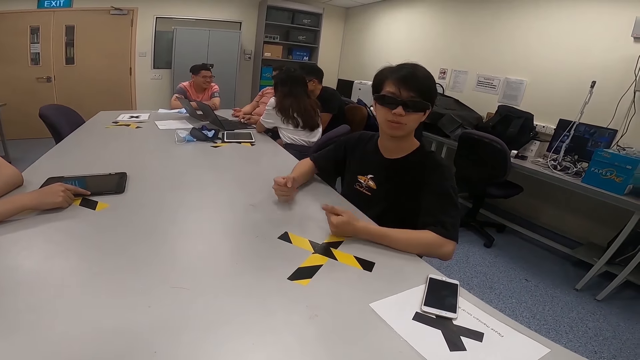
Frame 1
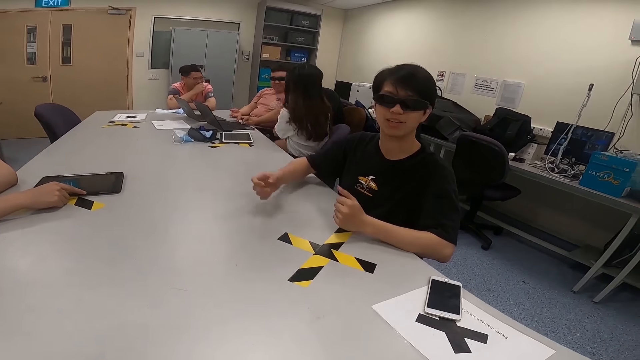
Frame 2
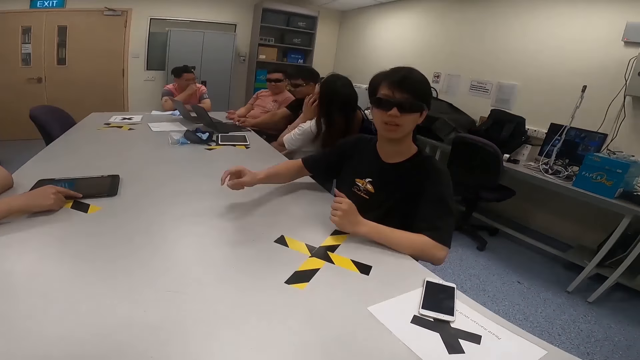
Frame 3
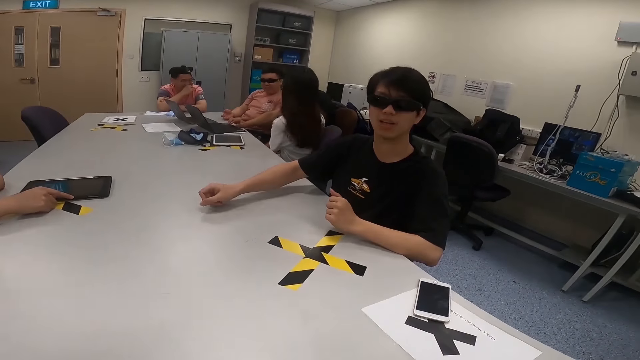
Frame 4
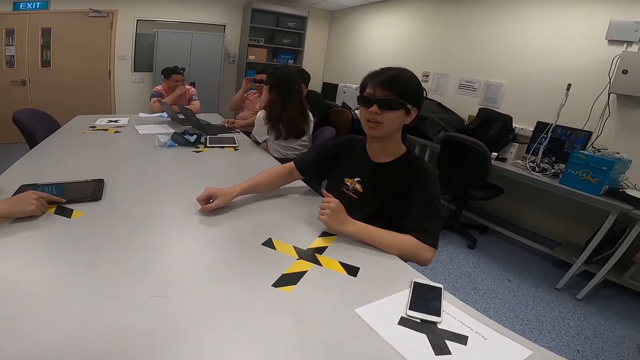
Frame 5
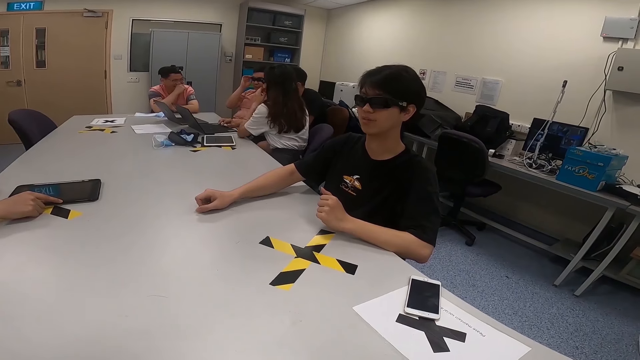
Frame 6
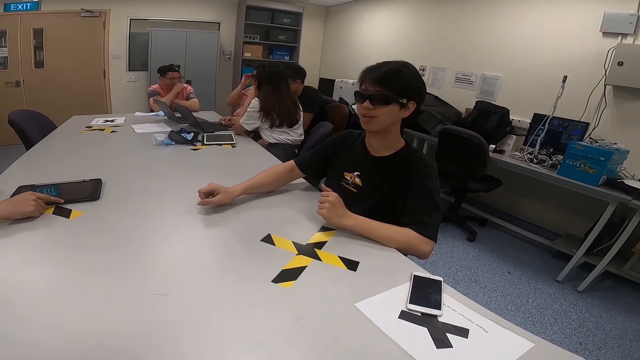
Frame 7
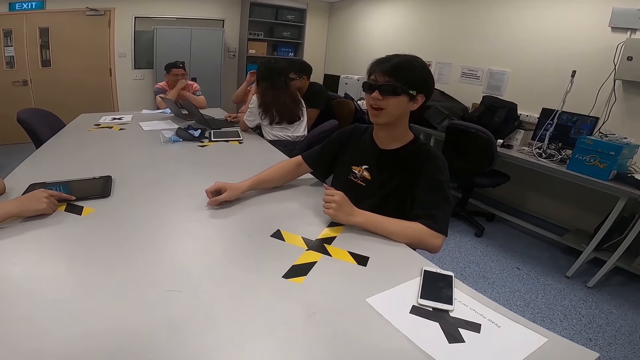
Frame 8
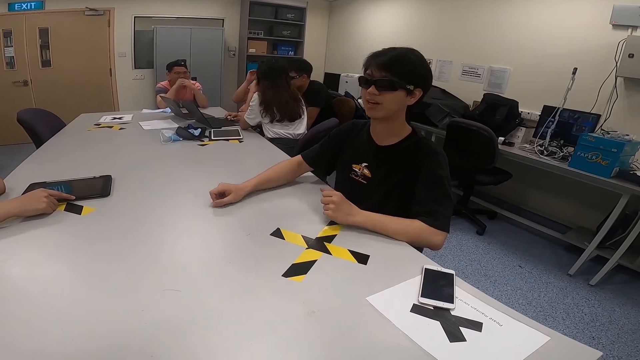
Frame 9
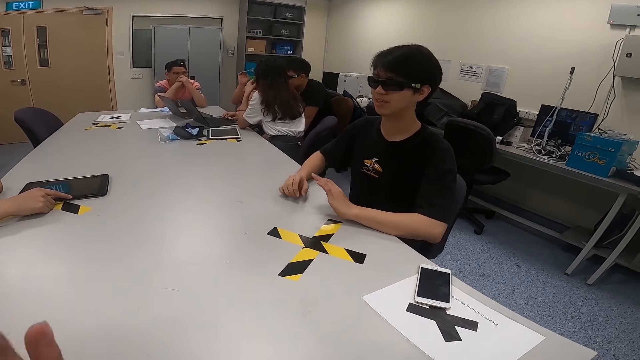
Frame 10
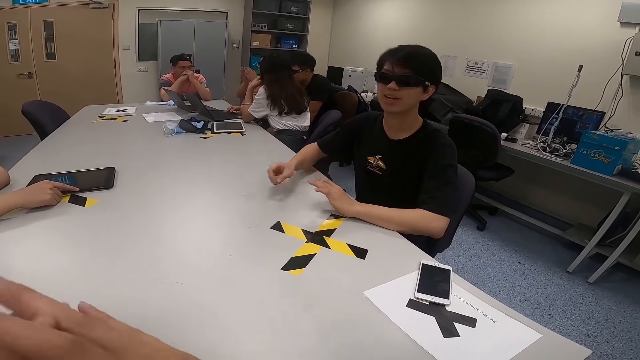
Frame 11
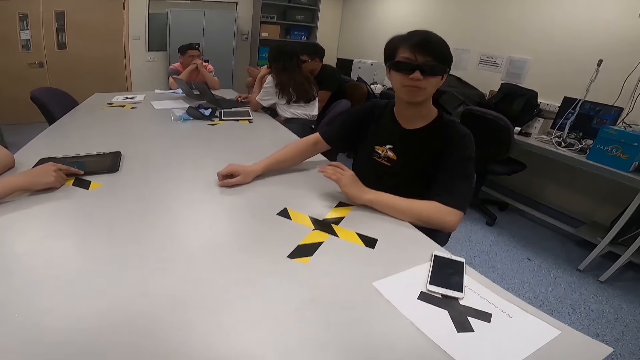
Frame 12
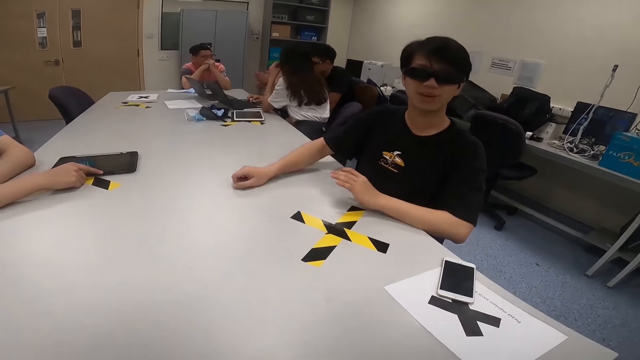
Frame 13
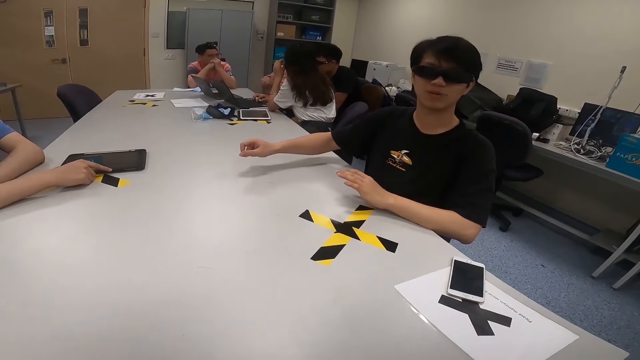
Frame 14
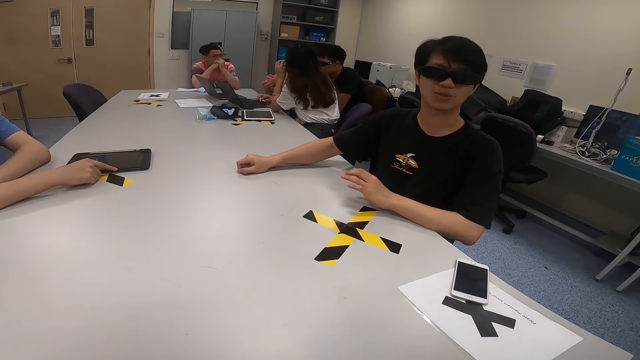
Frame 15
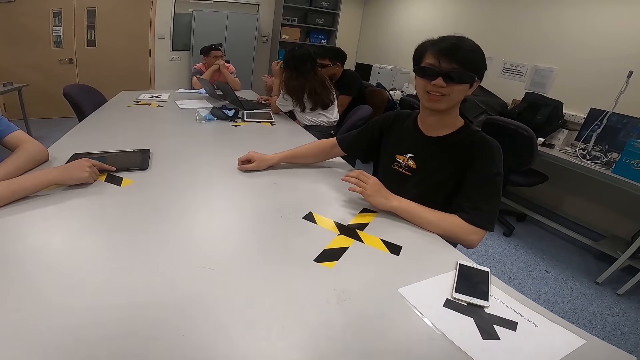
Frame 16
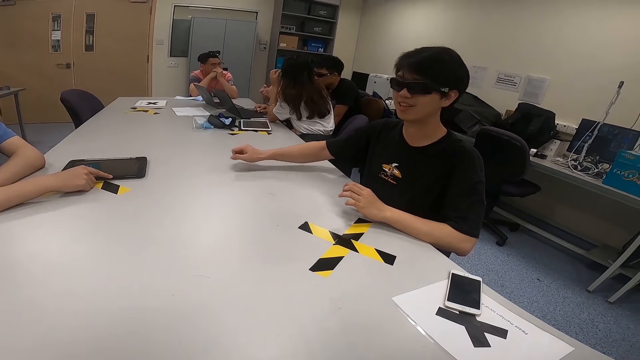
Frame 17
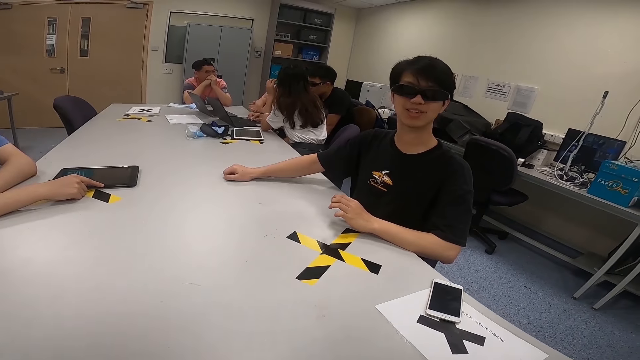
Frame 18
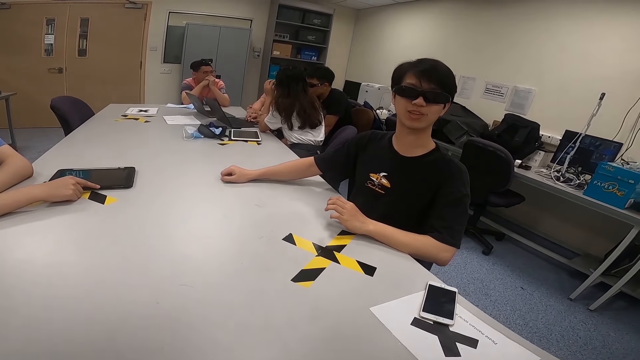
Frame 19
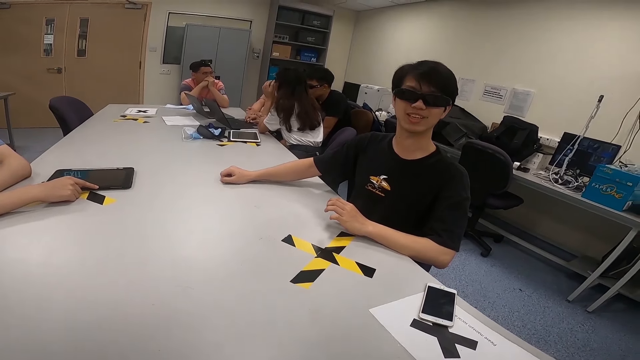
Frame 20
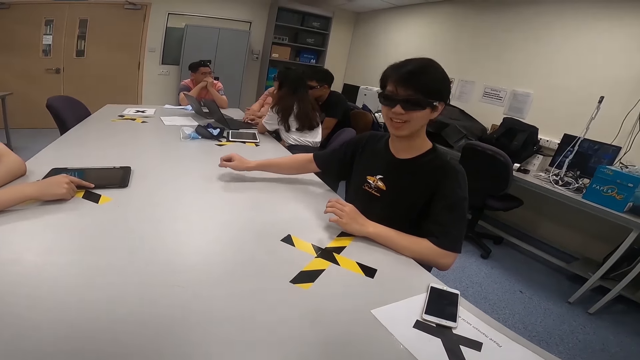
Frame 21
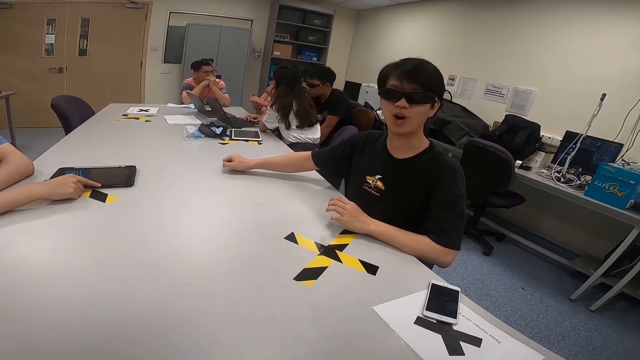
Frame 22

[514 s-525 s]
A woman moves on a chair. A man puts his hand on his mouth. Another man touches his sunglasses. A third man hits his hand on the table. The first man holds his hands together. The camera wearer moves his hands. He lifts both hands. The third man hits his hand on the table. A man converses with the camera wearer. The third man hits his hand on the table again.

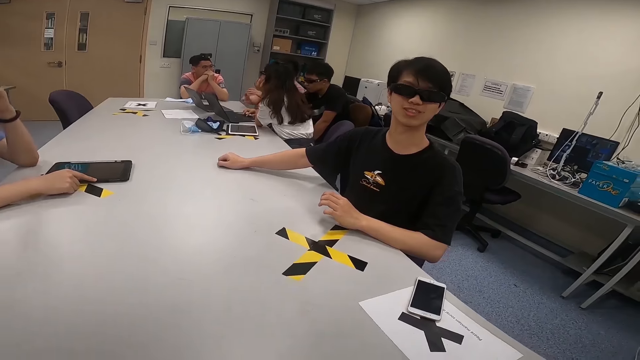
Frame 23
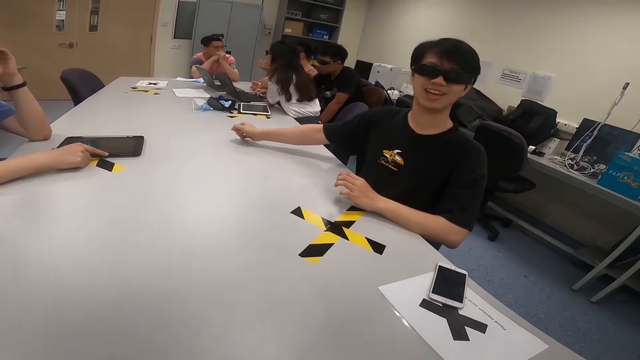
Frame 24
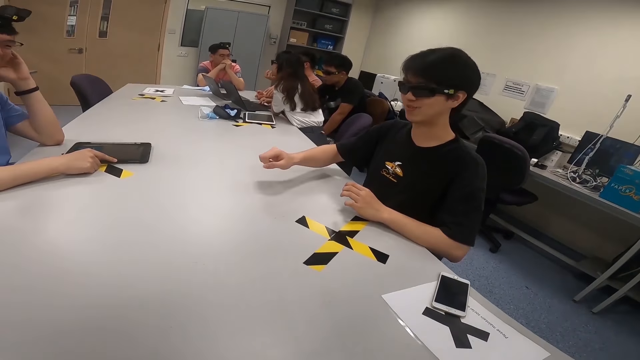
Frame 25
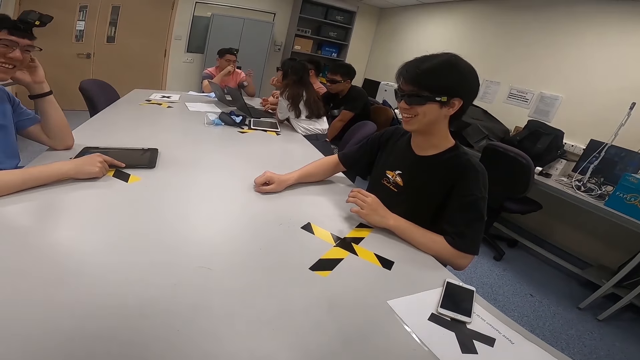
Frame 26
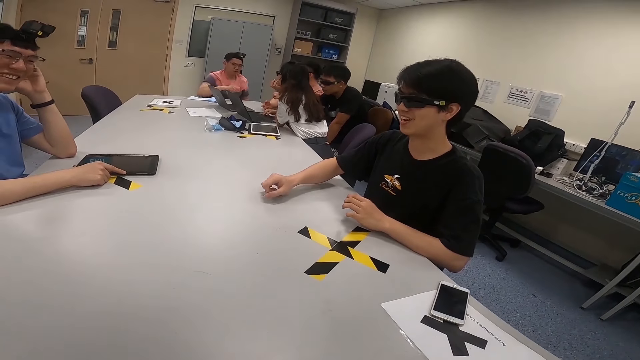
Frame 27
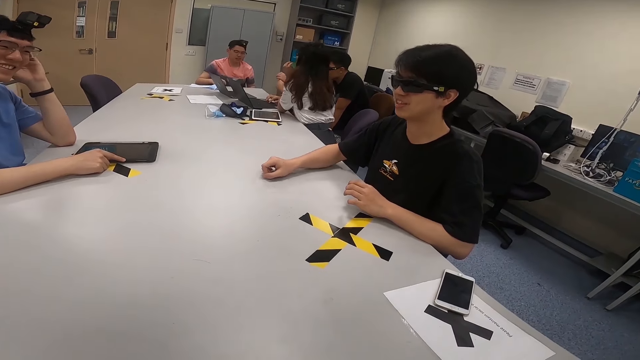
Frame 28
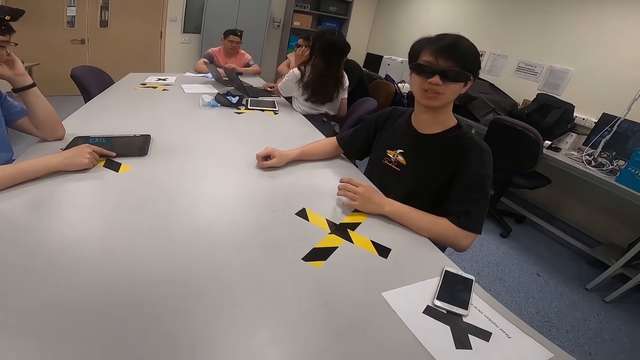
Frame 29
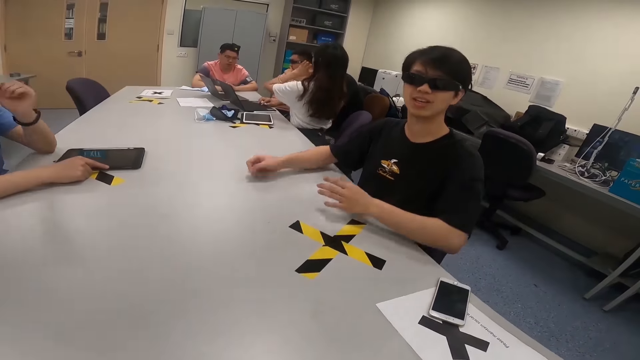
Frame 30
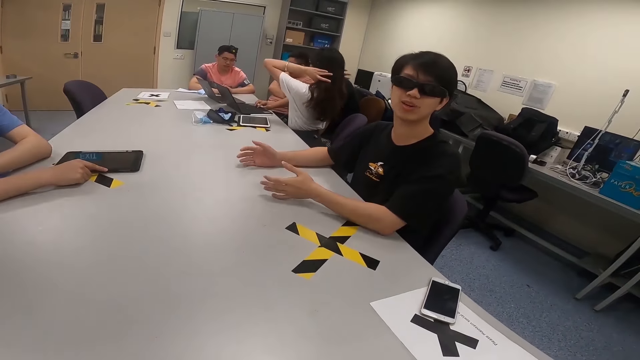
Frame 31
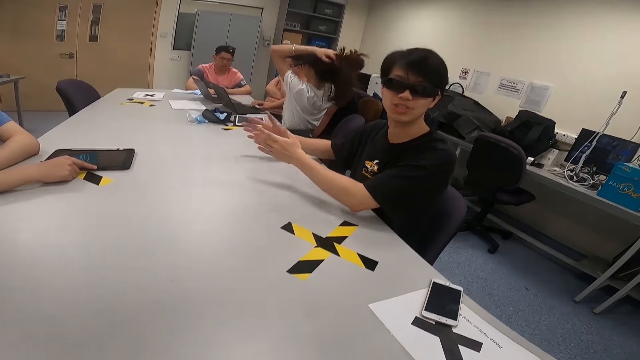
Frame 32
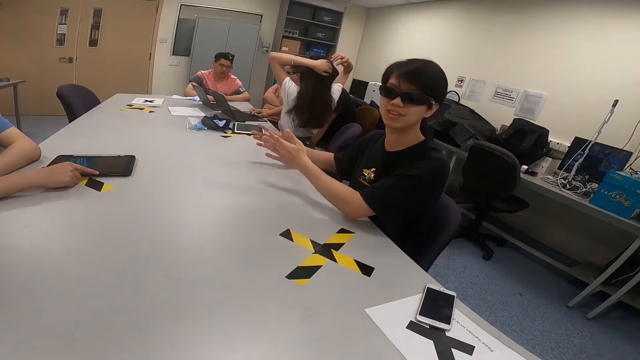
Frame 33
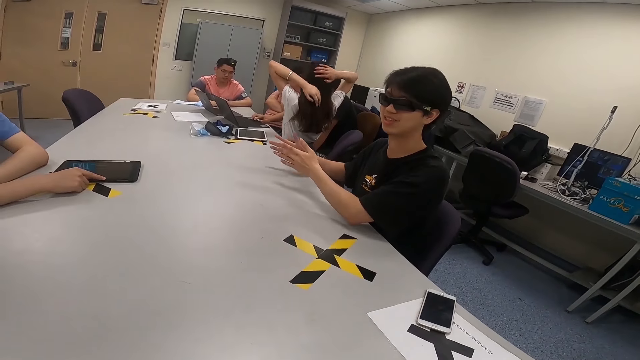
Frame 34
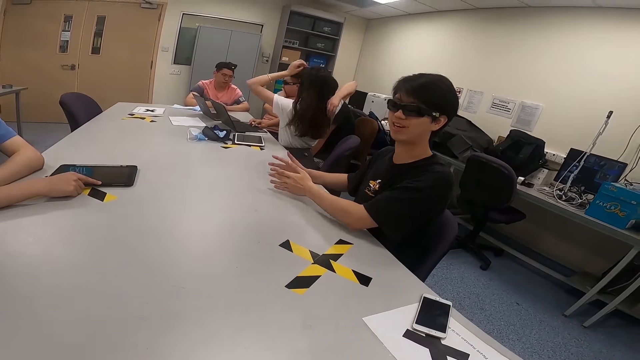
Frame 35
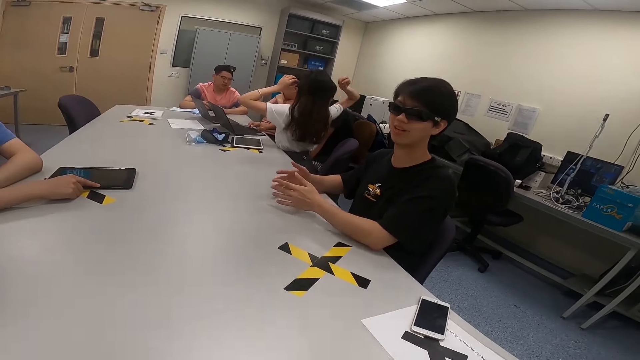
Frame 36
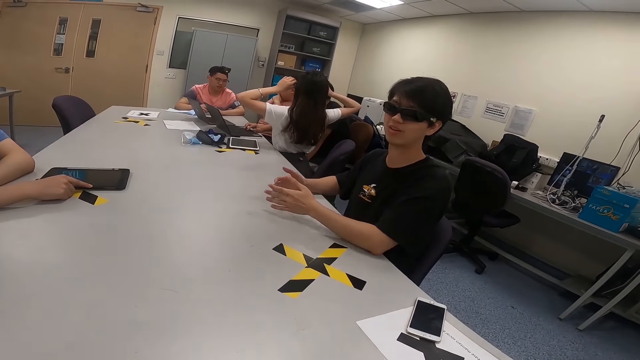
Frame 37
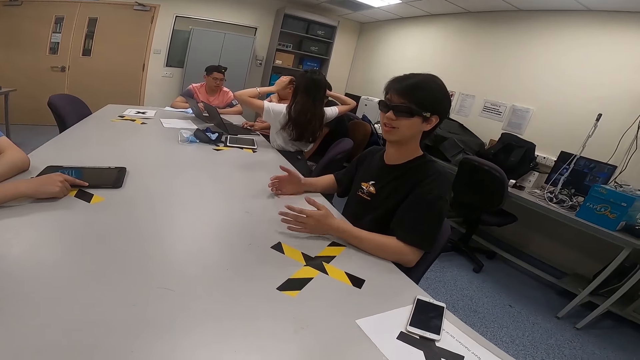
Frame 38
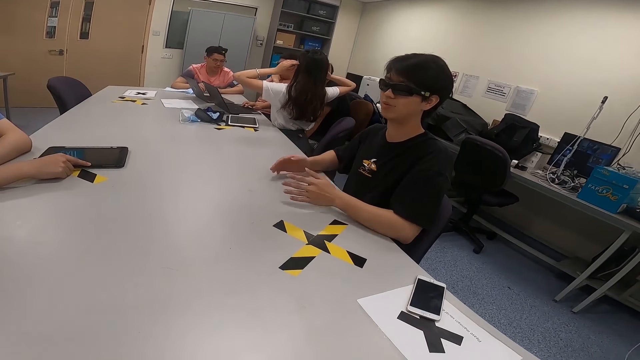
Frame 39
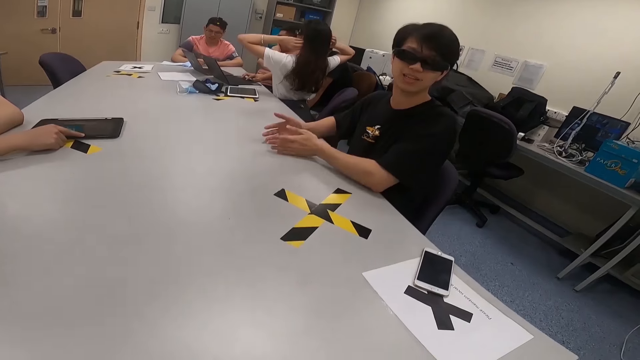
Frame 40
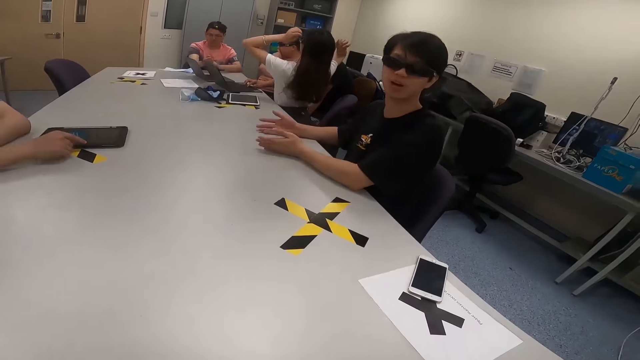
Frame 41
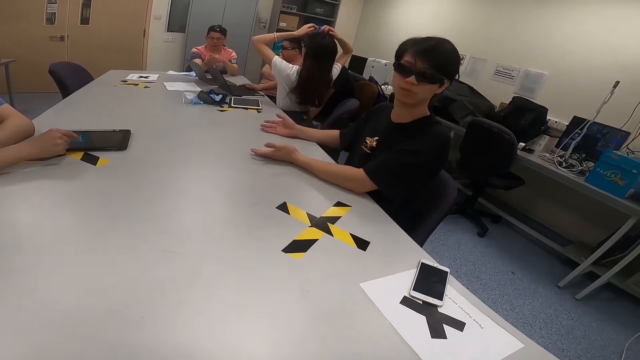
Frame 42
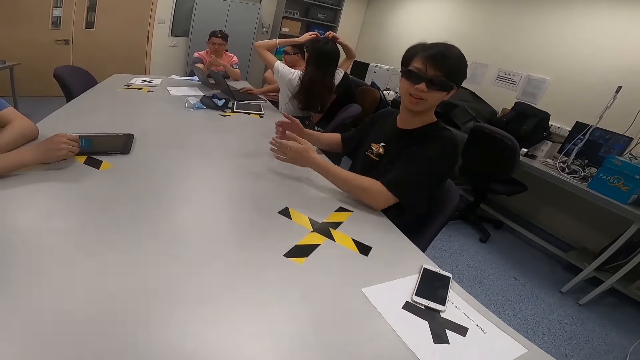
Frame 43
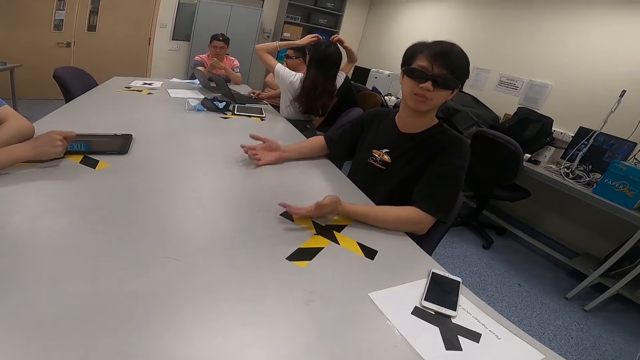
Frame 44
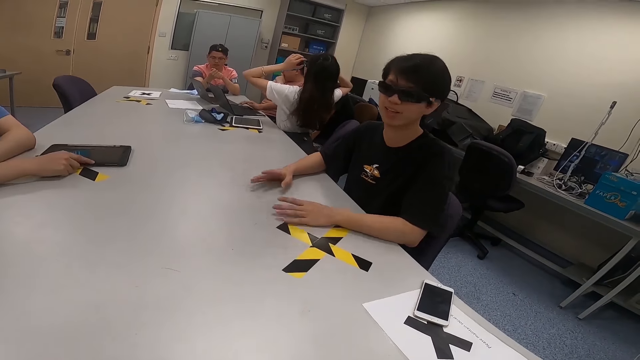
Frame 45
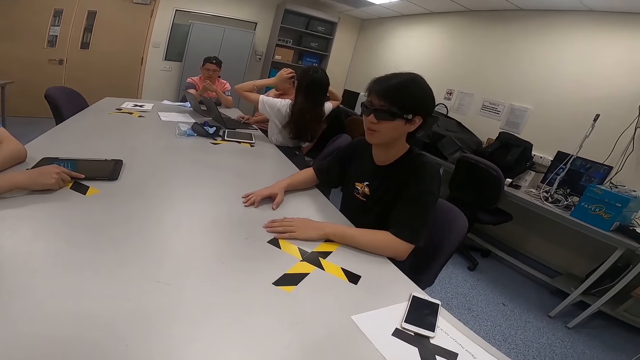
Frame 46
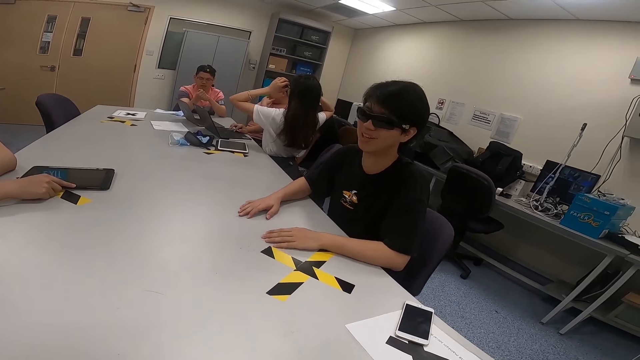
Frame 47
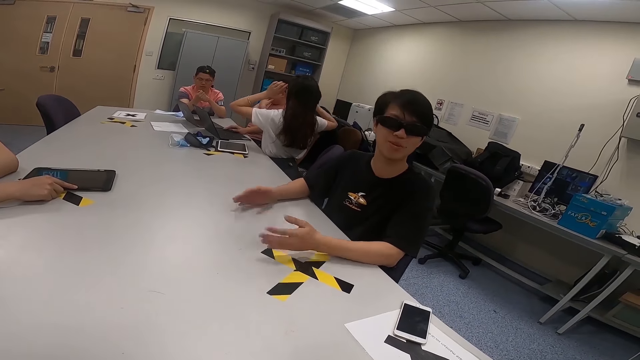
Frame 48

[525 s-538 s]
A man hits his hand on the table. Another man scratches his head. A woman flicks her hair. A third man touches her hair. The woman flicks her hair. The first man moves his hands. The woman touches her glasses.
